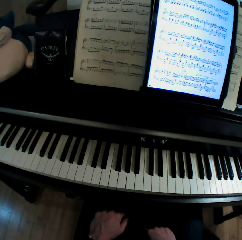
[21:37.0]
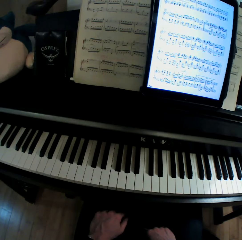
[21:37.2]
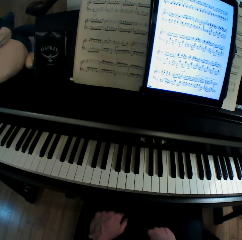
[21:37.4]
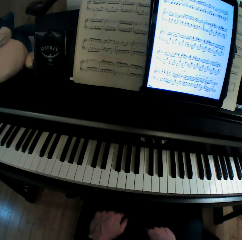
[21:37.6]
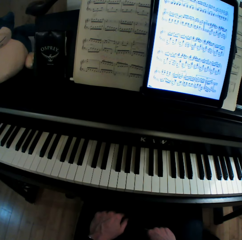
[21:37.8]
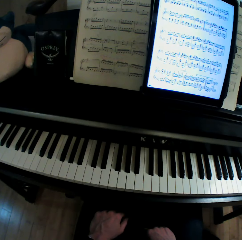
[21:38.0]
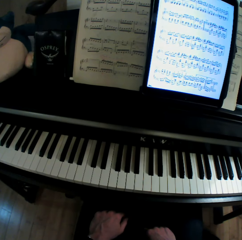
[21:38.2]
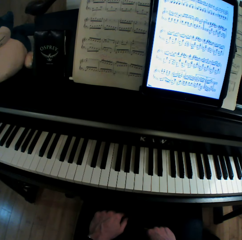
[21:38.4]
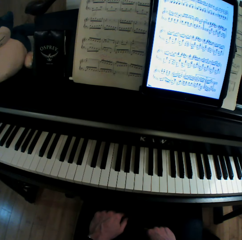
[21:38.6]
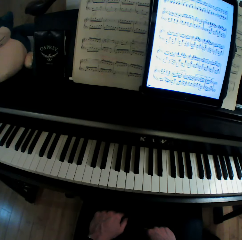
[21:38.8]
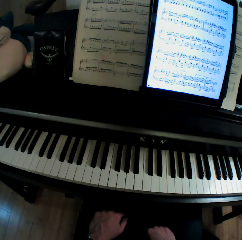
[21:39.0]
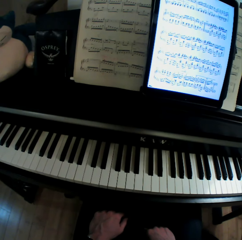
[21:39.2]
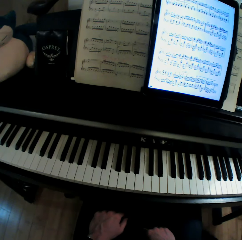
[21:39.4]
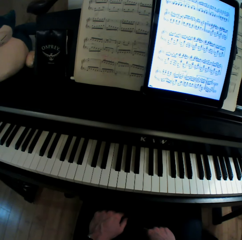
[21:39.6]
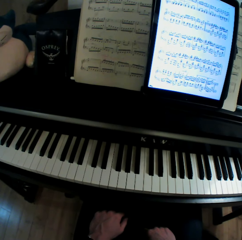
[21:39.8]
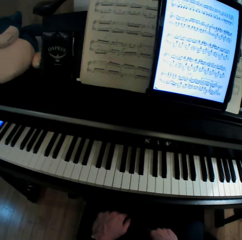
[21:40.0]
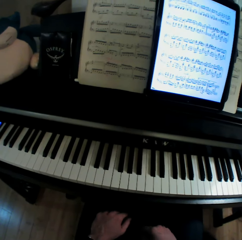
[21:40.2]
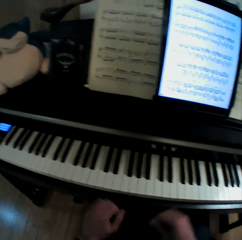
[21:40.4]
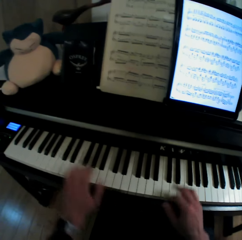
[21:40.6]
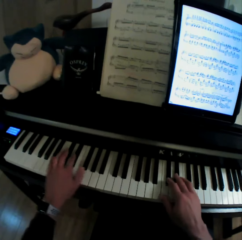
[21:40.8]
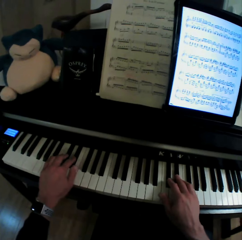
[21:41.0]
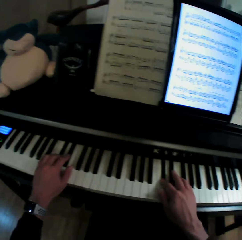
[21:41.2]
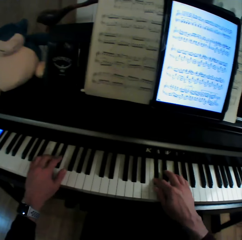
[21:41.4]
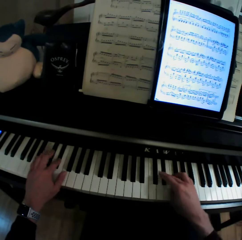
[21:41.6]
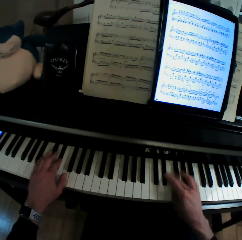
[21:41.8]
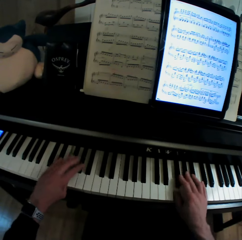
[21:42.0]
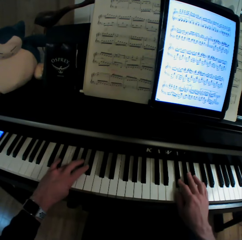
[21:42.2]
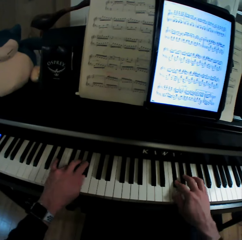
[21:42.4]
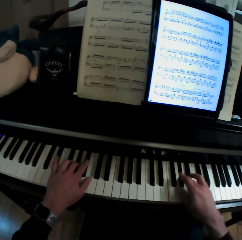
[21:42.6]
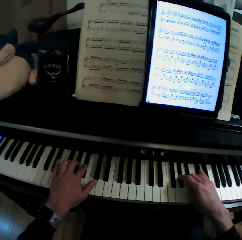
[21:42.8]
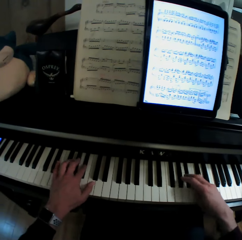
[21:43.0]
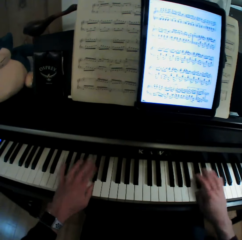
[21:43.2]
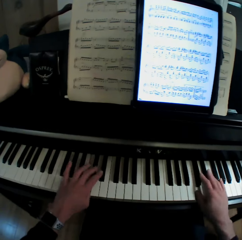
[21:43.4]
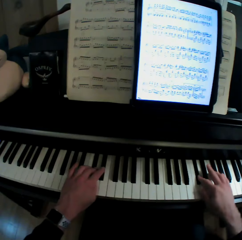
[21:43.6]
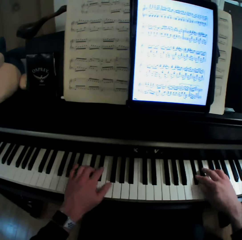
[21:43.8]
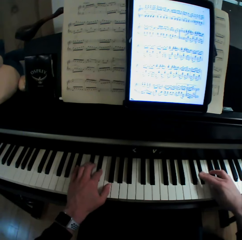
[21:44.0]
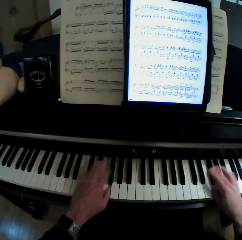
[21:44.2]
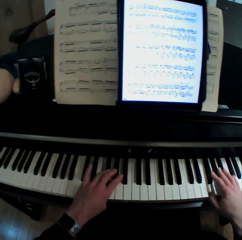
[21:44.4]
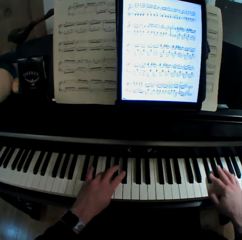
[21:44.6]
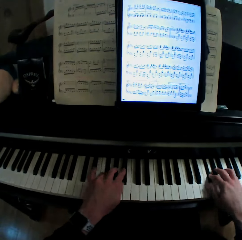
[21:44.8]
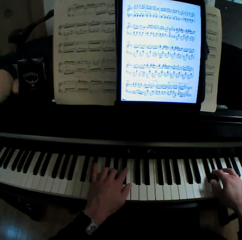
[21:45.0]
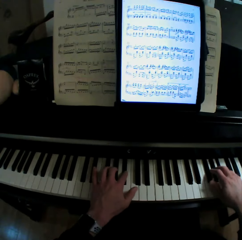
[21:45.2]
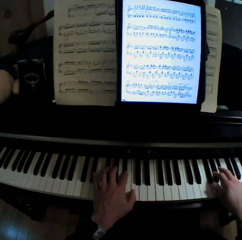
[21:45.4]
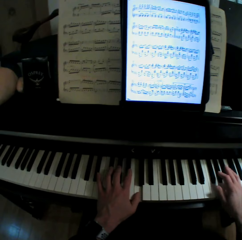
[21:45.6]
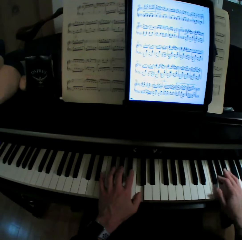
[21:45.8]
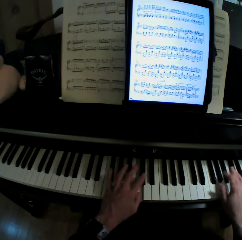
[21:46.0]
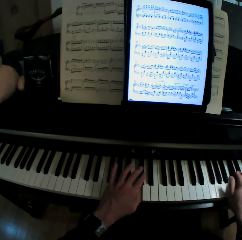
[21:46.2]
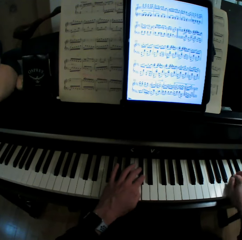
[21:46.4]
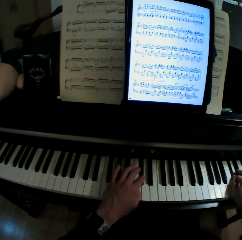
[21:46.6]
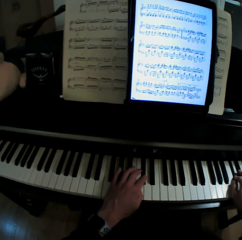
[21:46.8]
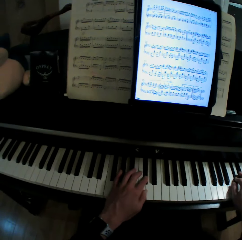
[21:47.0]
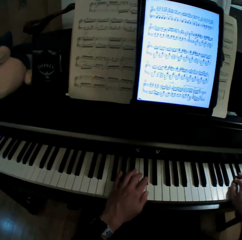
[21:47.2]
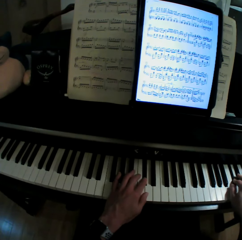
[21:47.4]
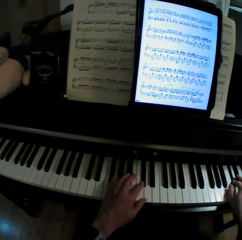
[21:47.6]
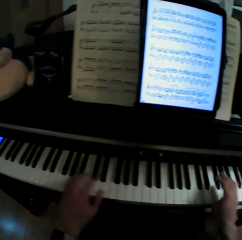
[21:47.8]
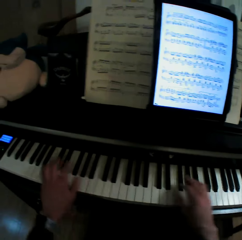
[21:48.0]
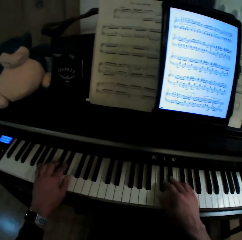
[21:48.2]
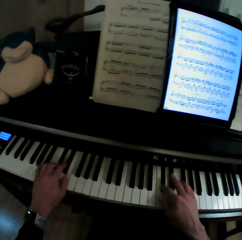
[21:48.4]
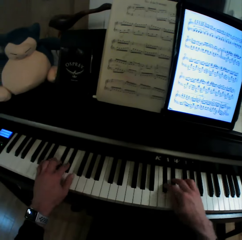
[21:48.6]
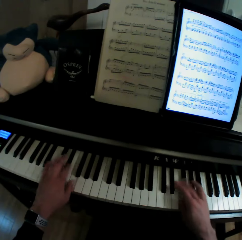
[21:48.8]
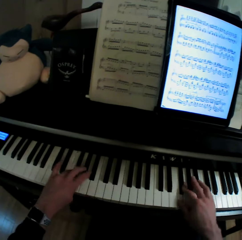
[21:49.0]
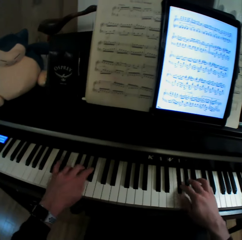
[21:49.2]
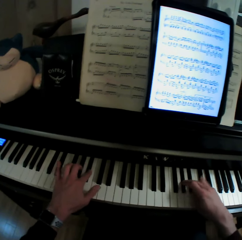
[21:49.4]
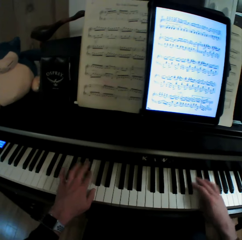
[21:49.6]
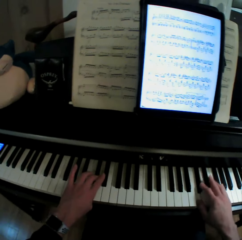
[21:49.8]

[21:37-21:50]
The camera wearer plays a keyboard with both hands.

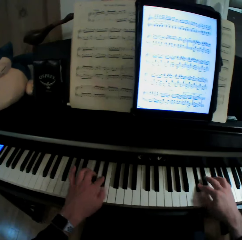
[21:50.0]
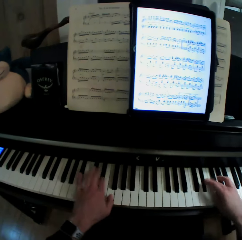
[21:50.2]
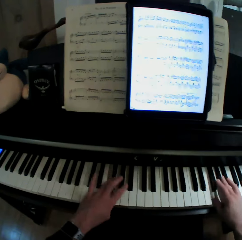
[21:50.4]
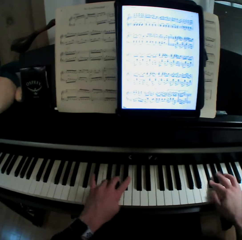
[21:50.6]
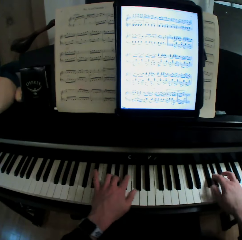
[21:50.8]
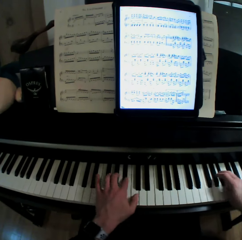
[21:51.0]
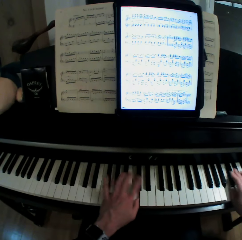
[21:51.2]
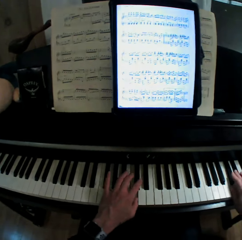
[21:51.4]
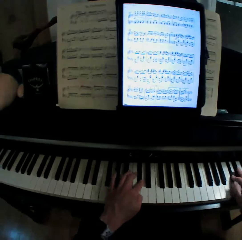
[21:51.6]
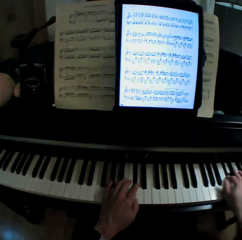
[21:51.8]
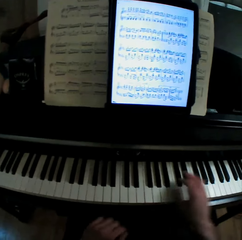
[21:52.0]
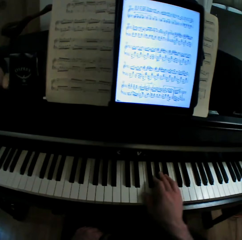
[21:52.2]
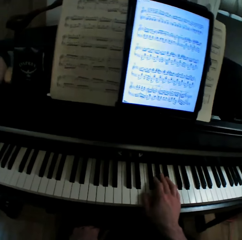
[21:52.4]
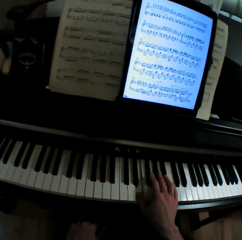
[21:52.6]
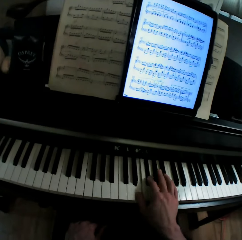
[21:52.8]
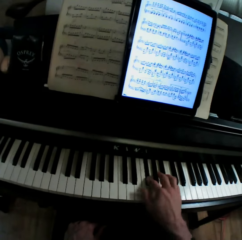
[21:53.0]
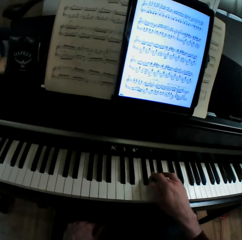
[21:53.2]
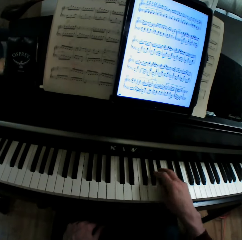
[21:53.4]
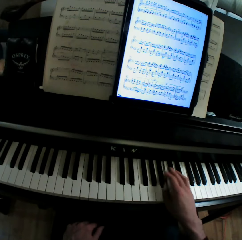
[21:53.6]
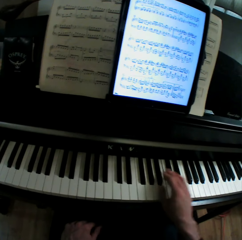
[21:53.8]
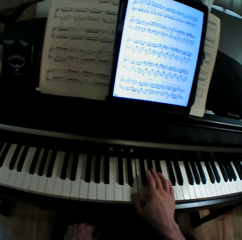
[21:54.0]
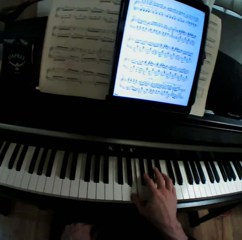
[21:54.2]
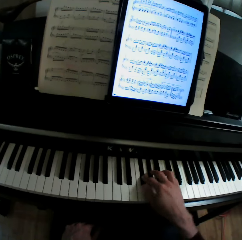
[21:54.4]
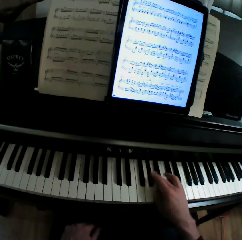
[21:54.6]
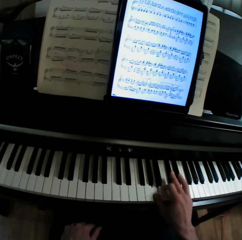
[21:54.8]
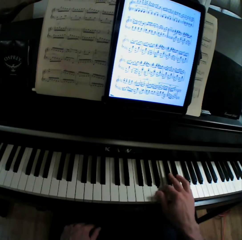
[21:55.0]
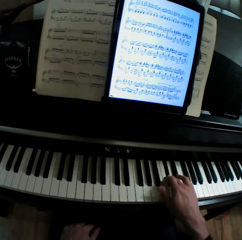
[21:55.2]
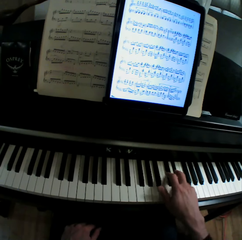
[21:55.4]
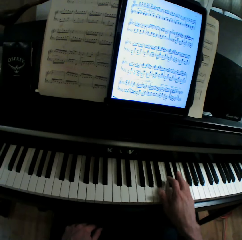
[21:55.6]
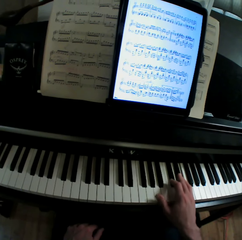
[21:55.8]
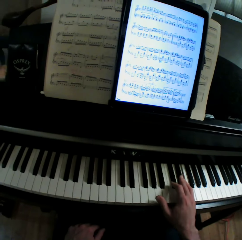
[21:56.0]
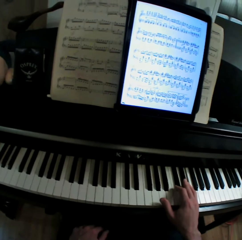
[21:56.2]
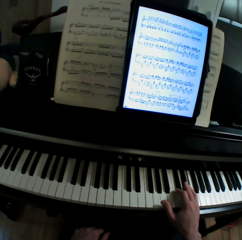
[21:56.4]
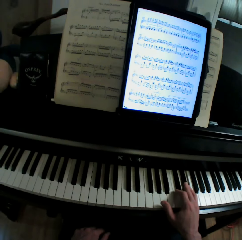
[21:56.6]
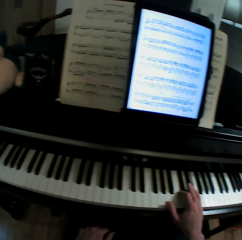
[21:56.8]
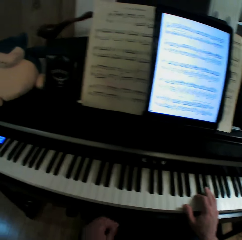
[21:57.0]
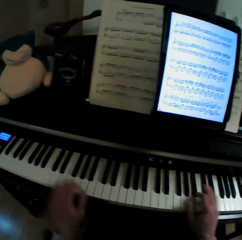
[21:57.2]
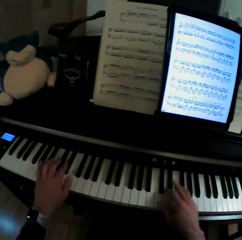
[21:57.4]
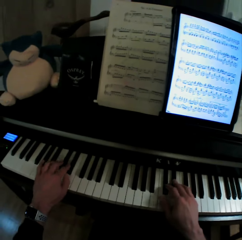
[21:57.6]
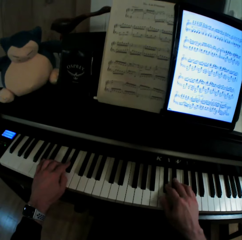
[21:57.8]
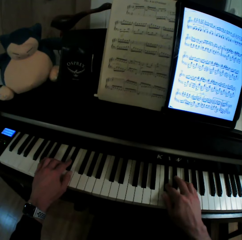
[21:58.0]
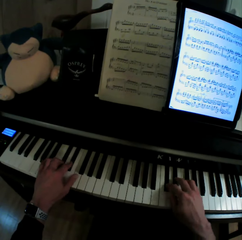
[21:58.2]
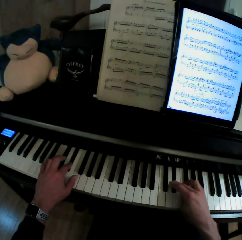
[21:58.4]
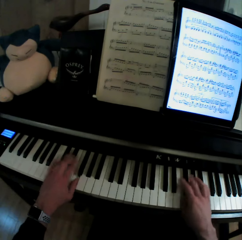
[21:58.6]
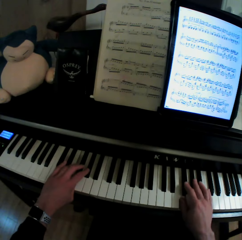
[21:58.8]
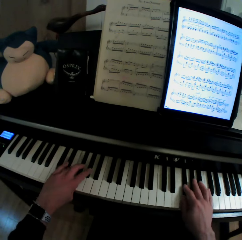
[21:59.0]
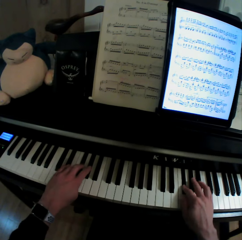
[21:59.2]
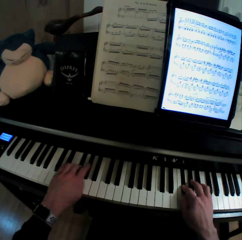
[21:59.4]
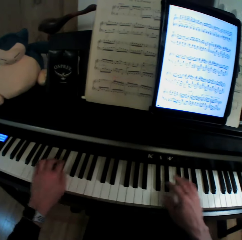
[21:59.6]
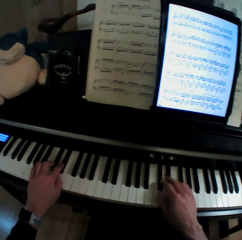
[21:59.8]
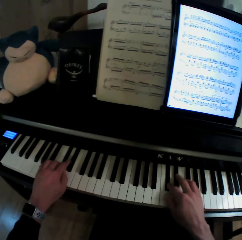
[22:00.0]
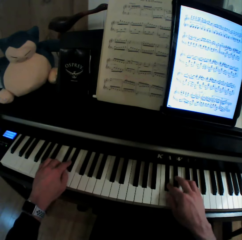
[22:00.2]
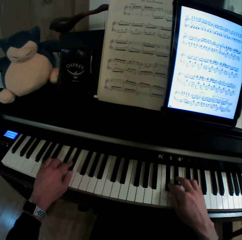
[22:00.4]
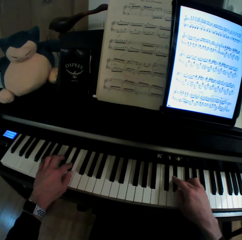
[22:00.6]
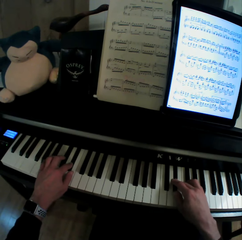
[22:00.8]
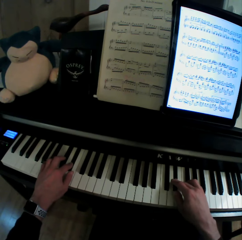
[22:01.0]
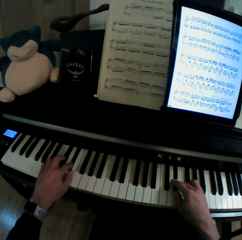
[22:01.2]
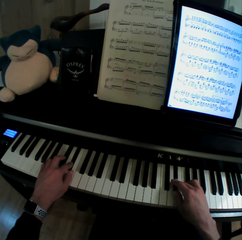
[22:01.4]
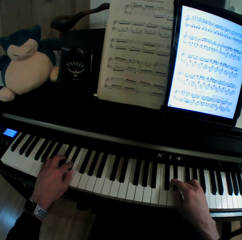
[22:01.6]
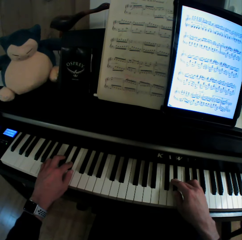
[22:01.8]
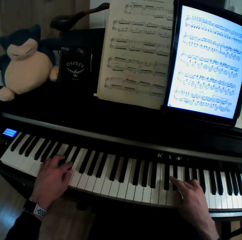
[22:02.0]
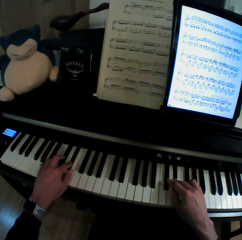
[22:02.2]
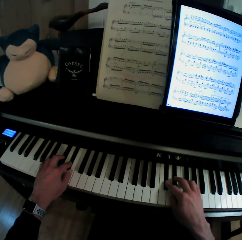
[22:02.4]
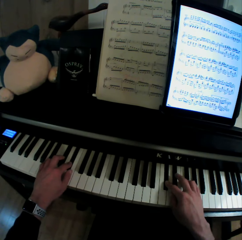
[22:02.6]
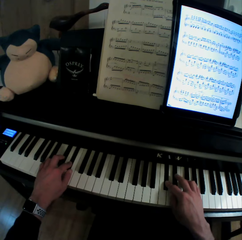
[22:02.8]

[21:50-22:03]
The camera wearer pulls his hand off the keyboard. He plays the keyboard with both hands.
